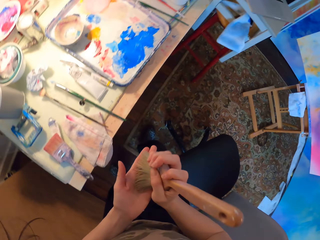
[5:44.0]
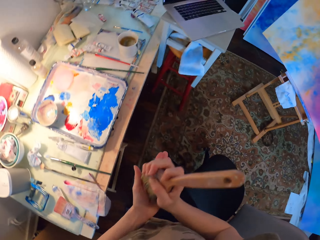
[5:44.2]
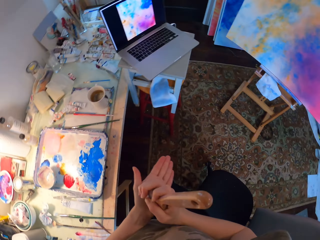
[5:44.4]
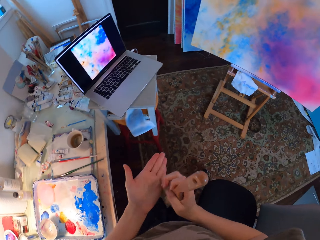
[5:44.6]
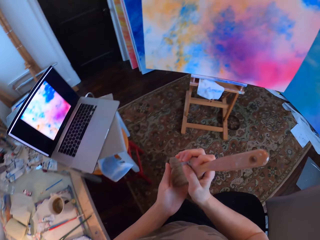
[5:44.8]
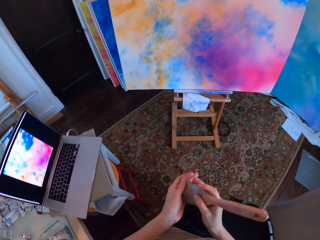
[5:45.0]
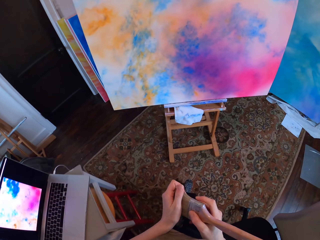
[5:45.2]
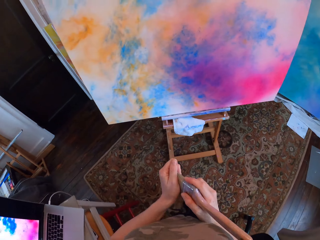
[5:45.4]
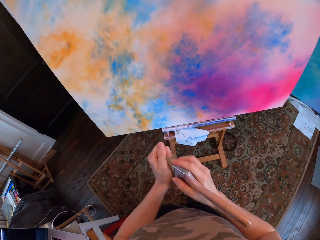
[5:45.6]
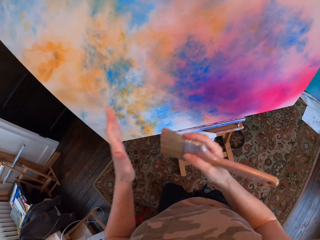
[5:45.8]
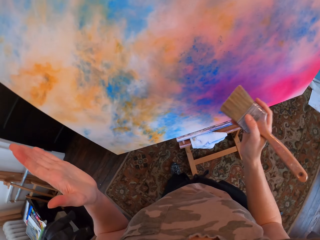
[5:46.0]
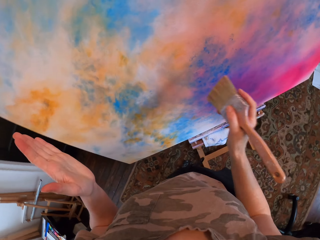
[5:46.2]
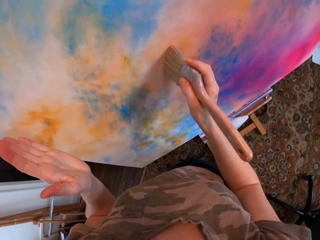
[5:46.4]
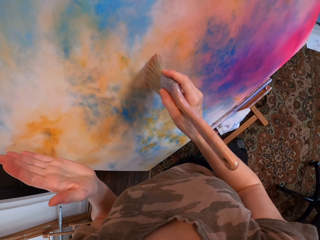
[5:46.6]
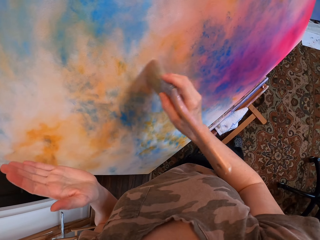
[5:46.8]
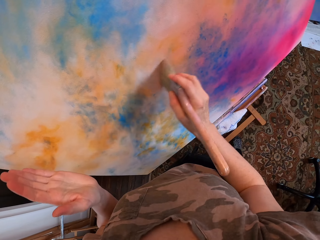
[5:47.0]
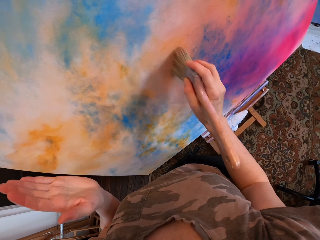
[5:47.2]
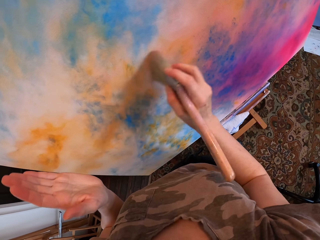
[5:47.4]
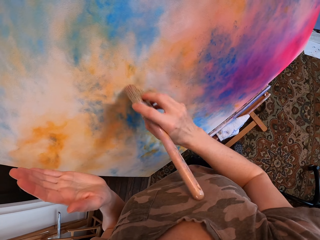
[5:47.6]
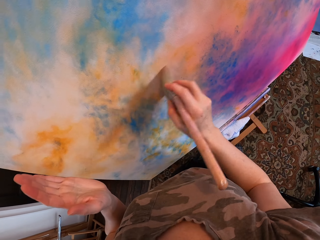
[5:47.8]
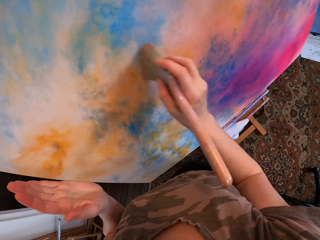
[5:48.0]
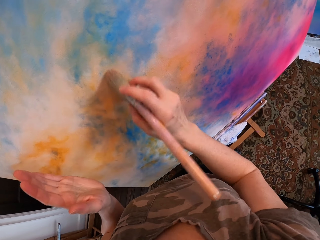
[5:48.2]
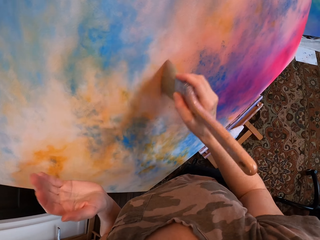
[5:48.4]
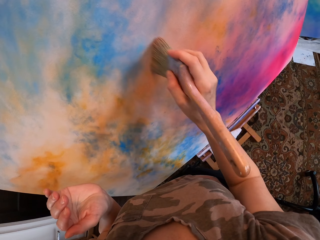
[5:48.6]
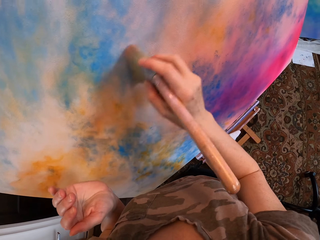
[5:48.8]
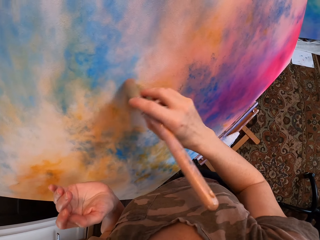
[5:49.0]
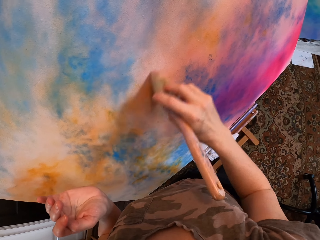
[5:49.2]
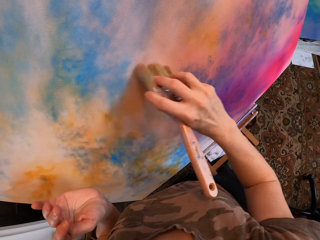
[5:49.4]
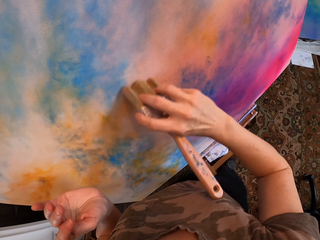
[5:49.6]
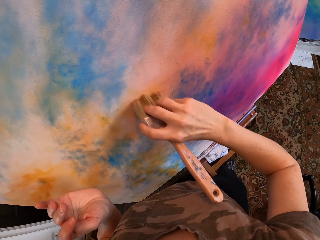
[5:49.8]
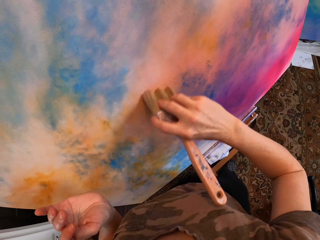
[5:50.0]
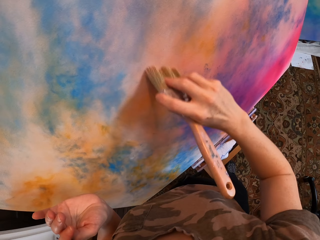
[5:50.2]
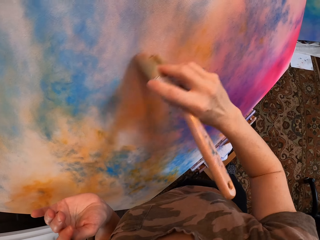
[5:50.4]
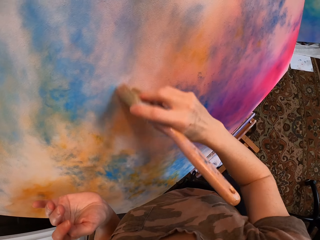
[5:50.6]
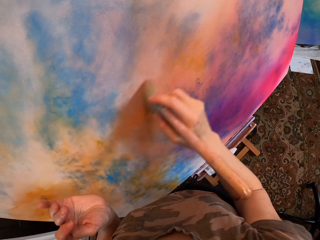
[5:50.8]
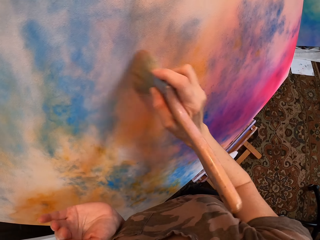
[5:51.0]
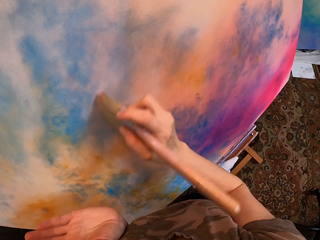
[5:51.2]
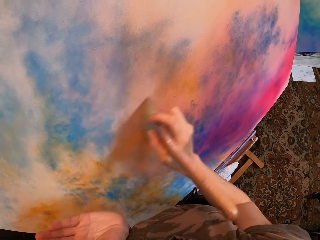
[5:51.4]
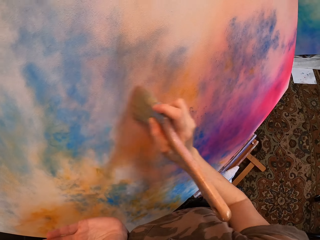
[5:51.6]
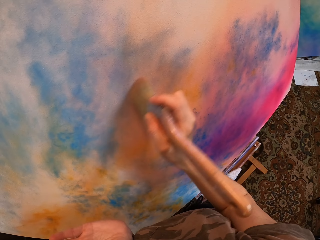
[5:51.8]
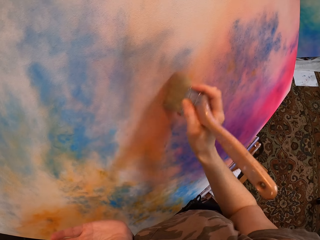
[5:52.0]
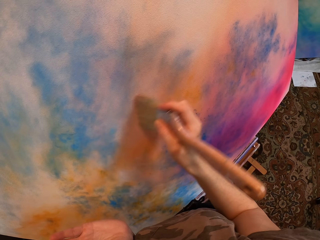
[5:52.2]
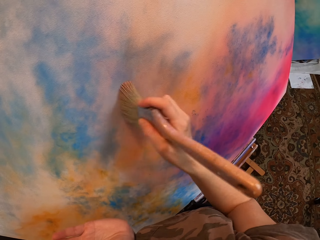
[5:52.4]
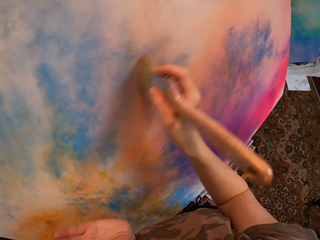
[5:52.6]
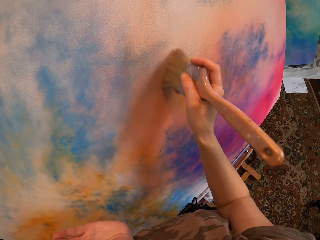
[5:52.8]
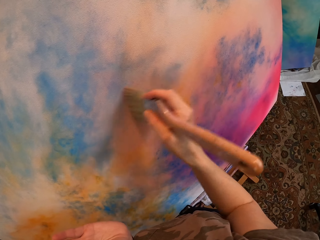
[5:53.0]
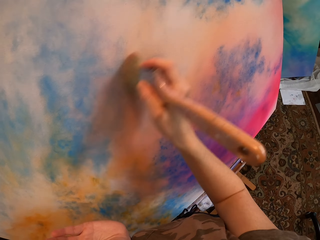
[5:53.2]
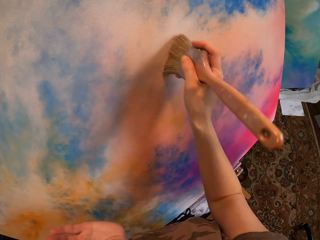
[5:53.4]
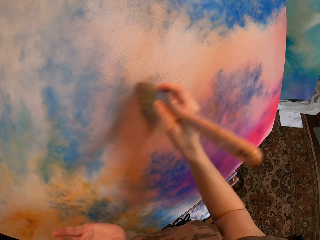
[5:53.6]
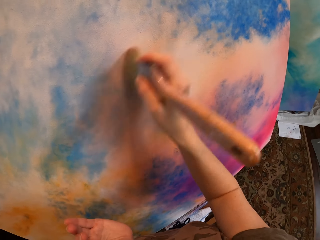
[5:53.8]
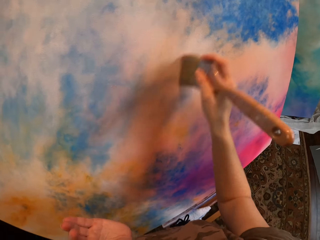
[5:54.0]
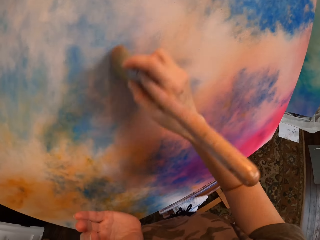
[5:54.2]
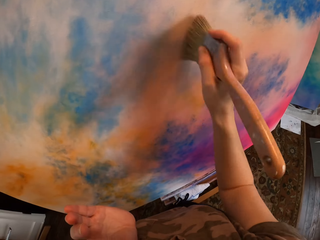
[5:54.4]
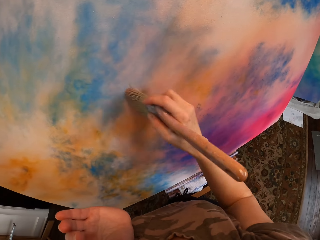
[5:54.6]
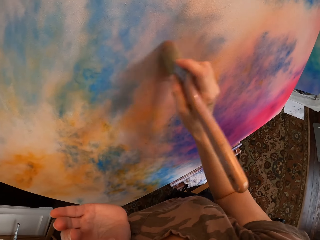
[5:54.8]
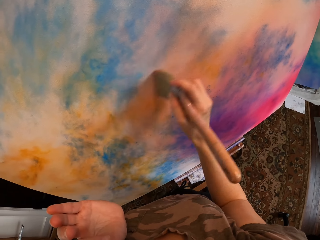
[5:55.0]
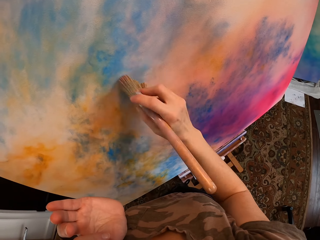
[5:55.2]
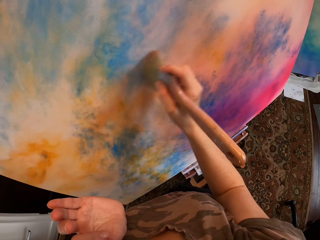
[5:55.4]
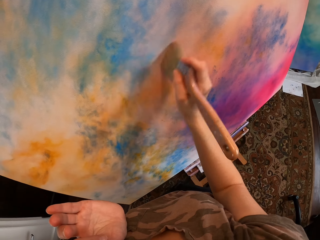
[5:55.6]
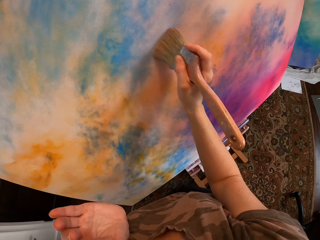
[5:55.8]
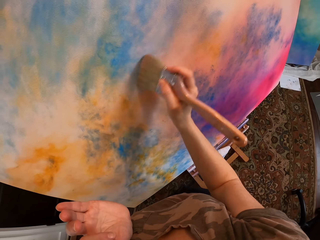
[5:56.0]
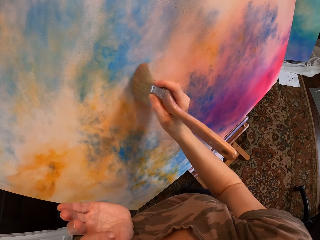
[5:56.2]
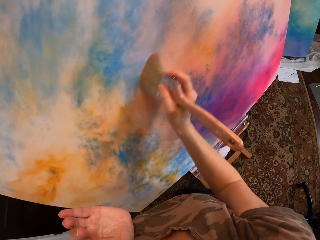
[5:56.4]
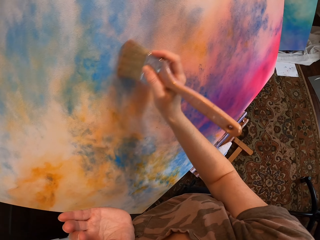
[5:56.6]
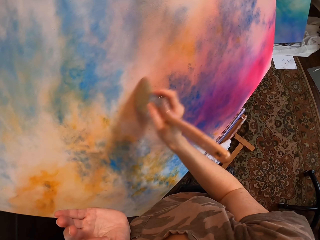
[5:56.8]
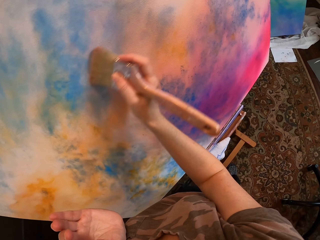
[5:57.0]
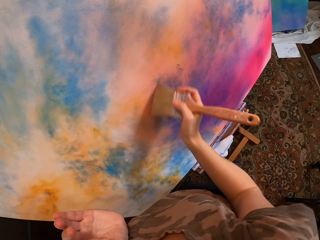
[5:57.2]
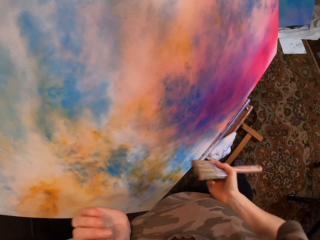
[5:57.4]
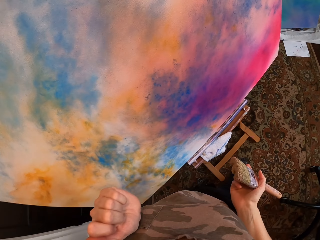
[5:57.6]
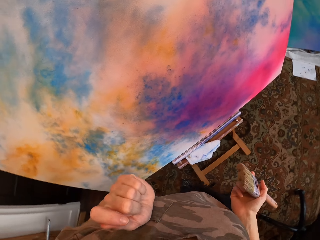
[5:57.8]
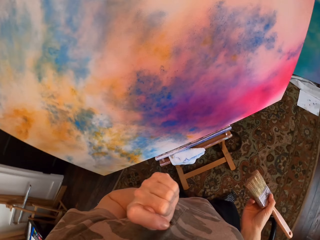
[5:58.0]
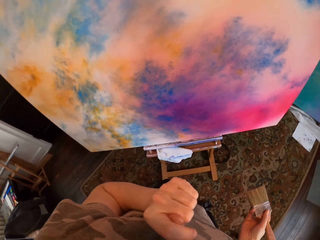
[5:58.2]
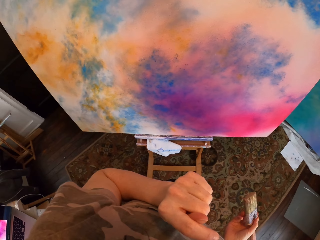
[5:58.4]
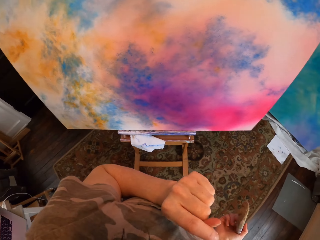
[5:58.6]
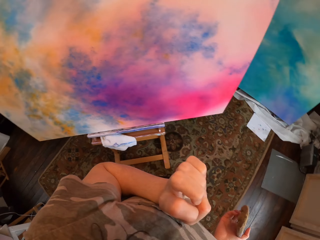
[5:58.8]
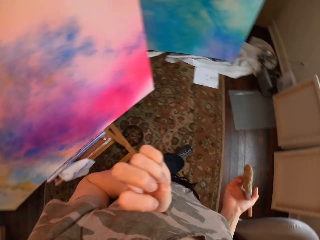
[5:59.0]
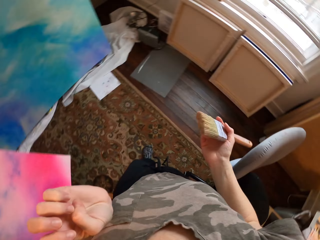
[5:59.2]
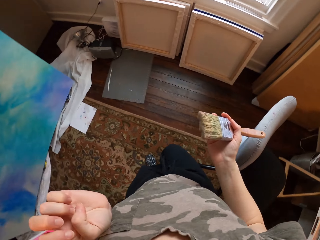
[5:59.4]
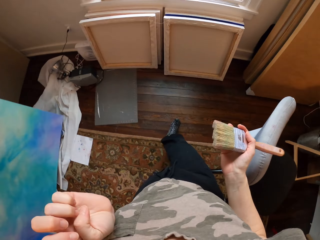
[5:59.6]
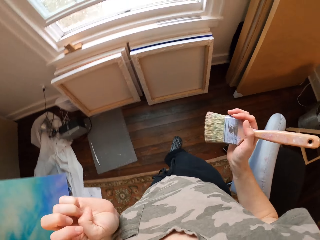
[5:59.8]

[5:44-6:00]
The camera wearer cleans the brush with his hand. He paints the canvas. He moves around.

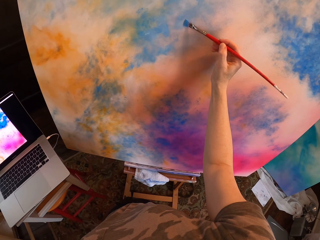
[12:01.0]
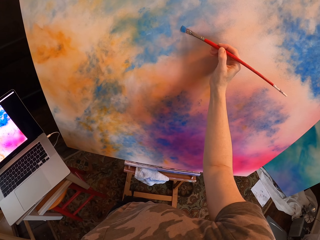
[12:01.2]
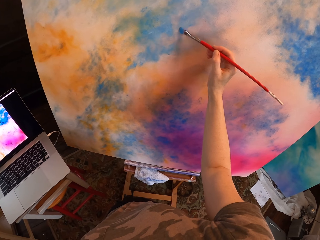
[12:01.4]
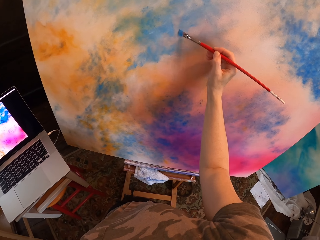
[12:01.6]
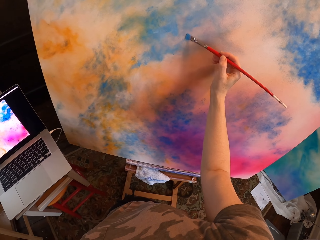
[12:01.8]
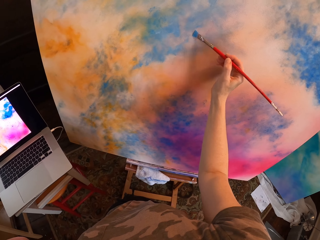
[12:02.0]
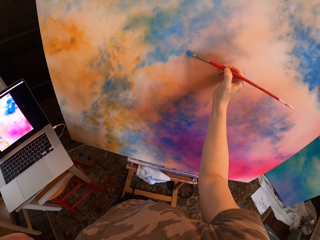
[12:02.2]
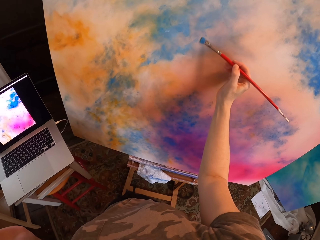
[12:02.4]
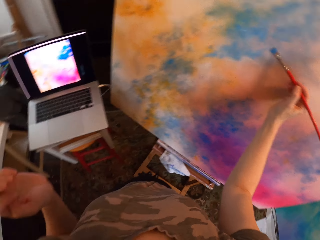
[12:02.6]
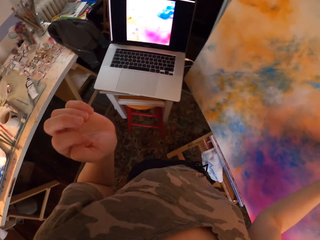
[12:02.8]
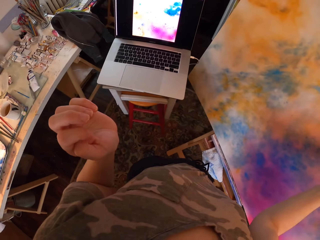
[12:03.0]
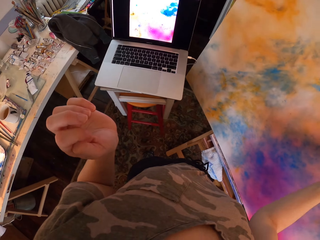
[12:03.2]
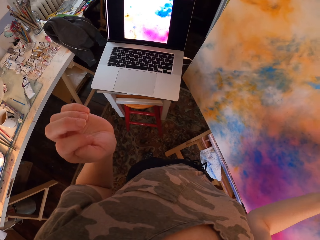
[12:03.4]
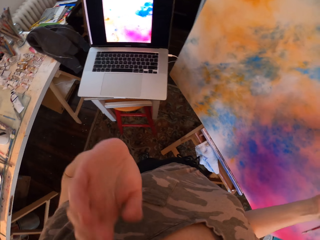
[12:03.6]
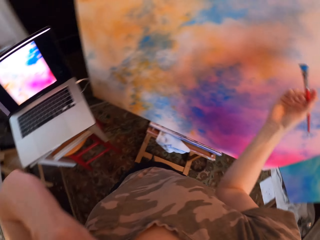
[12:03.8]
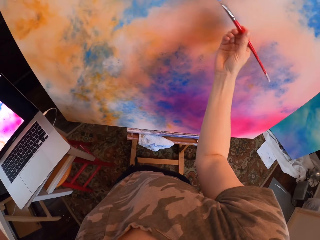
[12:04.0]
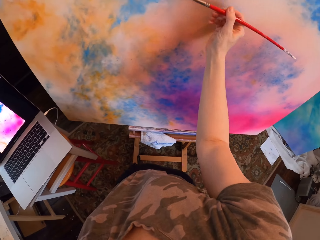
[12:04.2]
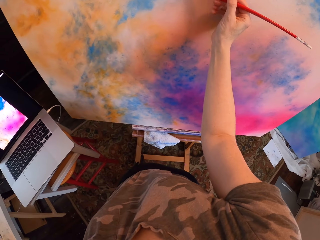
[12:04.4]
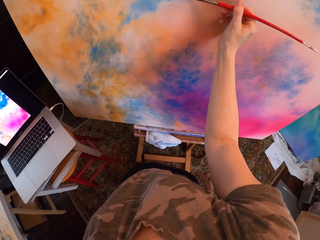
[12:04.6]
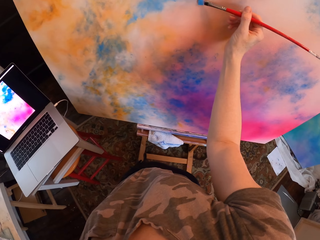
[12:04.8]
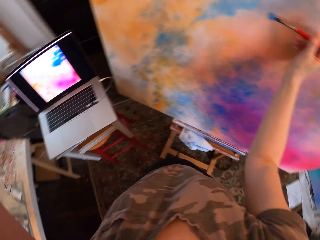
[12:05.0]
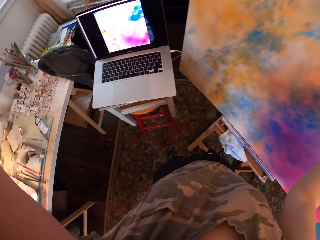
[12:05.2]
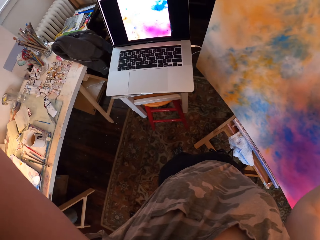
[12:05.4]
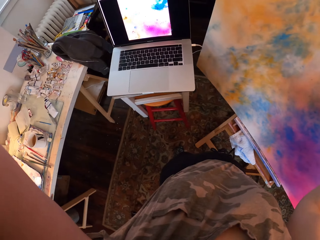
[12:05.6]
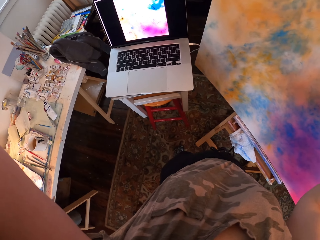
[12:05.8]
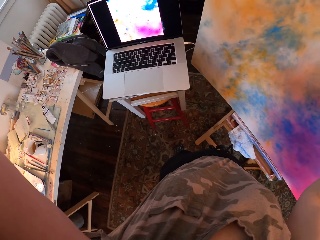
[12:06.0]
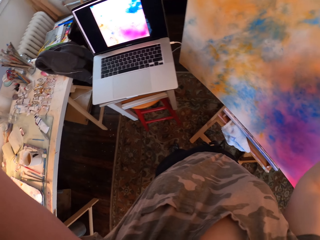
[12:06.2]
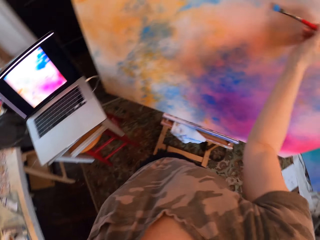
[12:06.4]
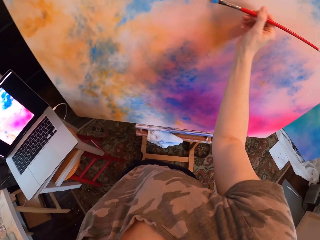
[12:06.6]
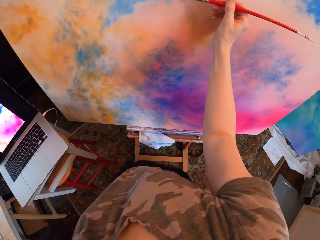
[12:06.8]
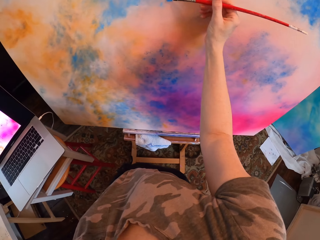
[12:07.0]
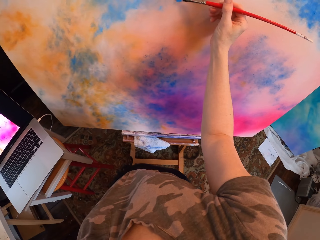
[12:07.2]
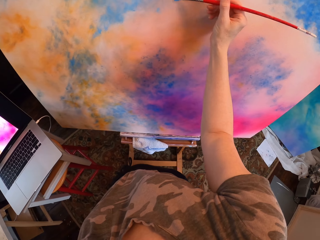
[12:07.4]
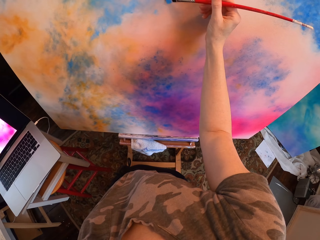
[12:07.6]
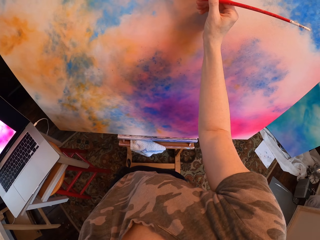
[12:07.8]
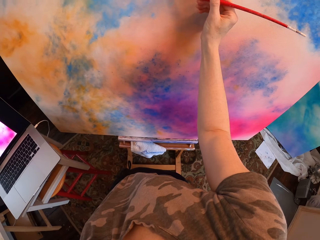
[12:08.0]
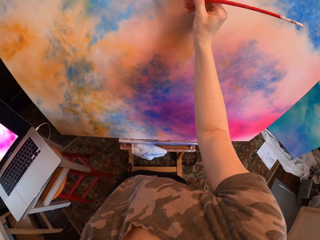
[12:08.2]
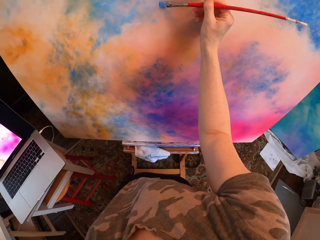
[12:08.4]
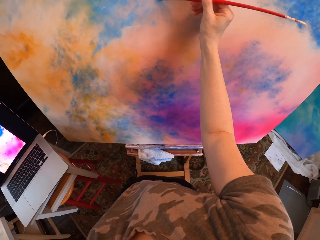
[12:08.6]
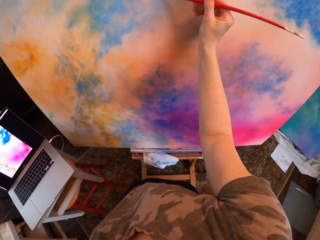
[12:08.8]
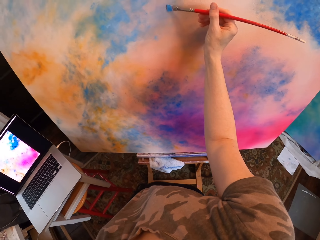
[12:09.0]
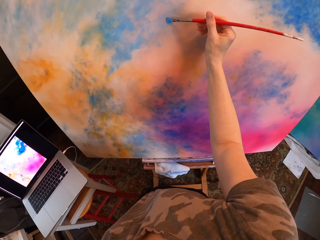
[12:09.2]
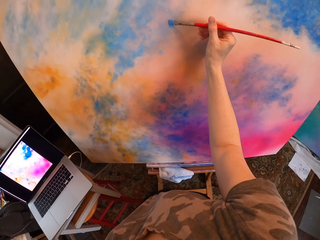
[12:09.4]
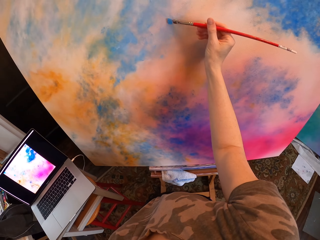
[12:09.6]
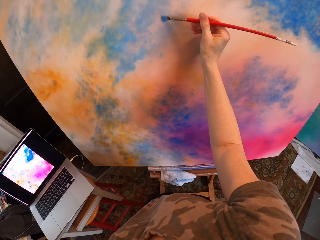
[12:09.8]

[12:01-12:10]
The camera wearer looks at the laptop. They paint the canvas. They look at the laptop. They paint the canvas.
